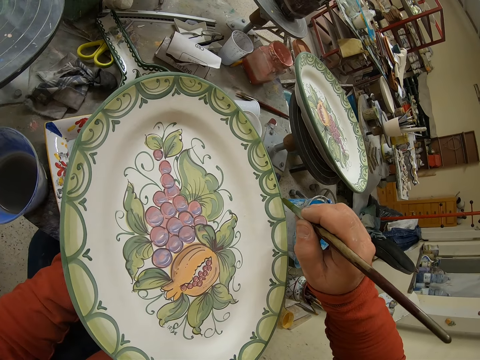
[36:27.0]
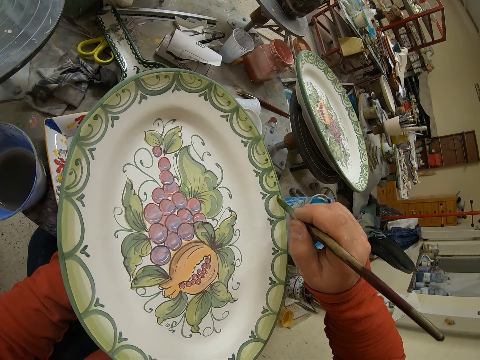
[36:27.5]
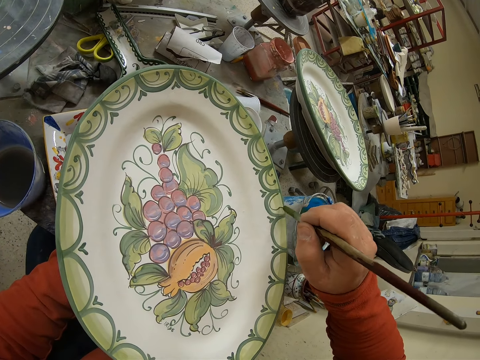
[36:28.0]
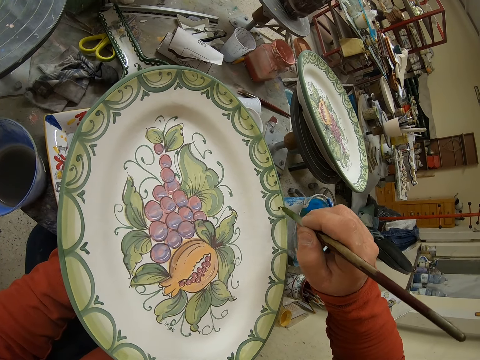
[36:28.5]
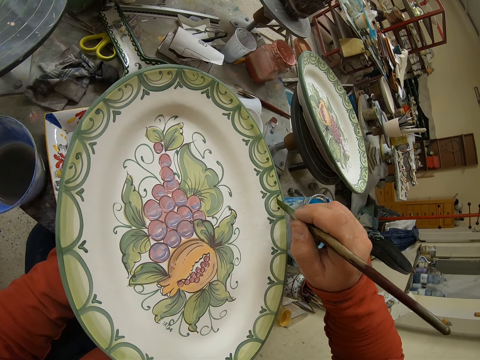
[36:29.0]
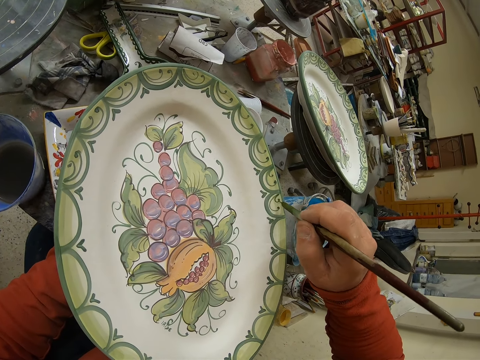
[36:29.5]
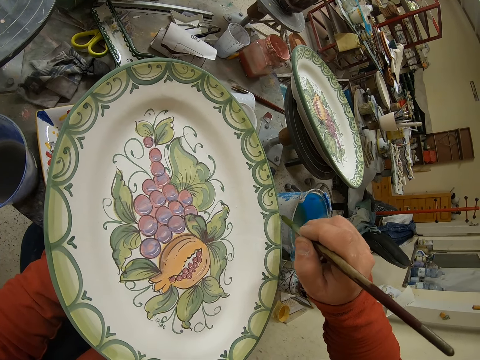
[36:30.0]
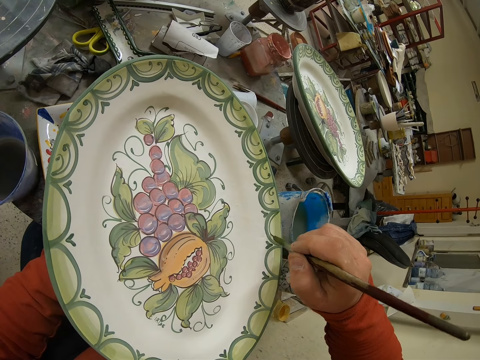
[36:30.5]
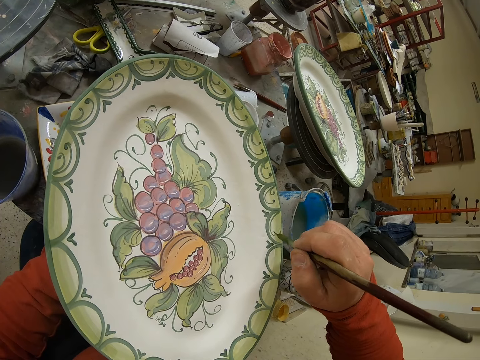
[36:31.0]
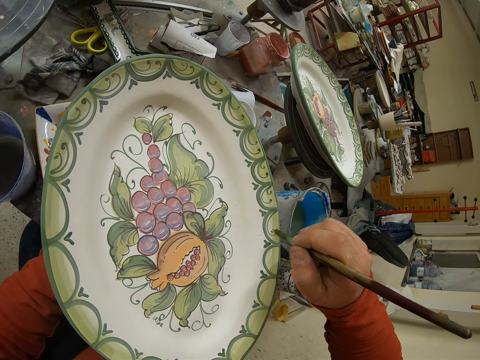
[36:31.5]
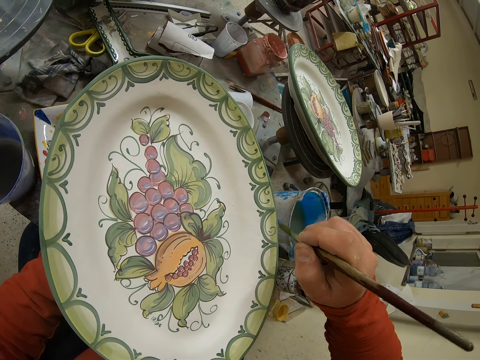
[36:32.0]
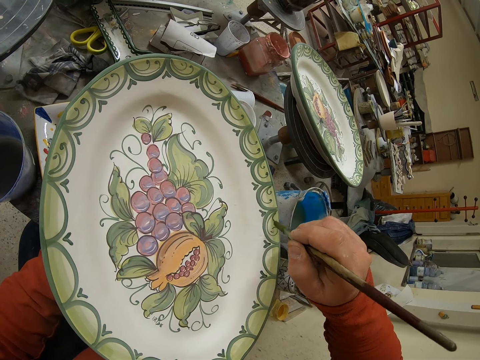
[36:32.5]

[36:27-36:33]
The camera wearer paints a tray.

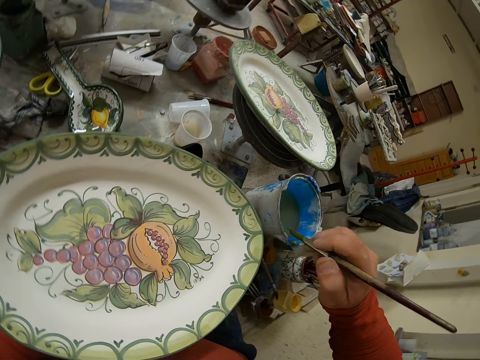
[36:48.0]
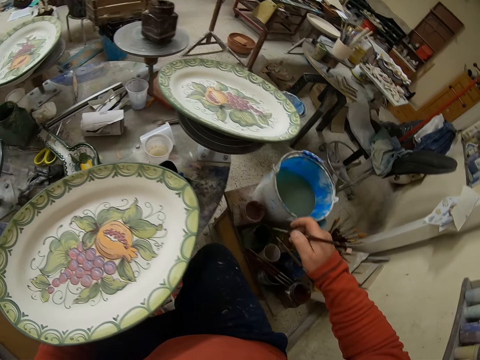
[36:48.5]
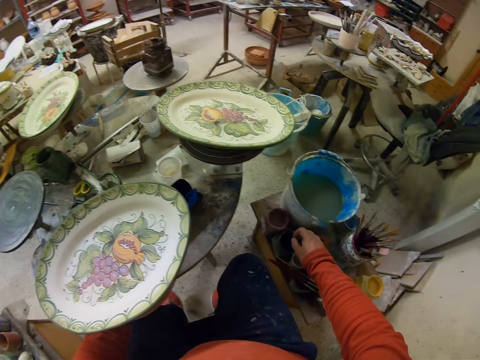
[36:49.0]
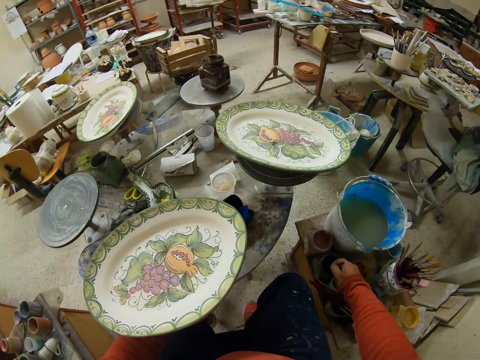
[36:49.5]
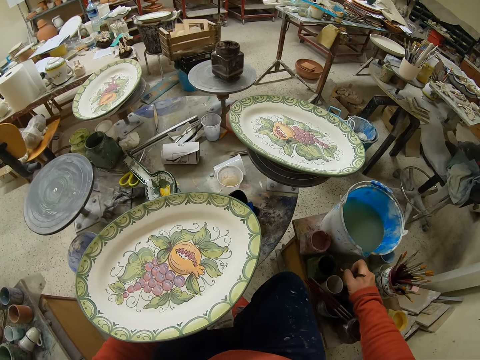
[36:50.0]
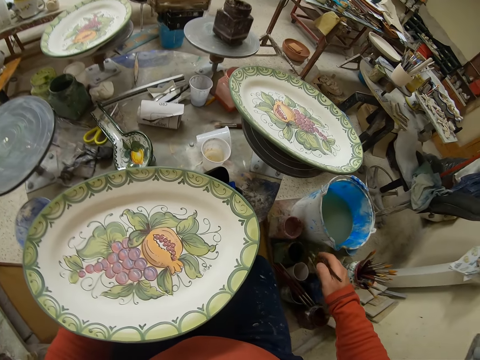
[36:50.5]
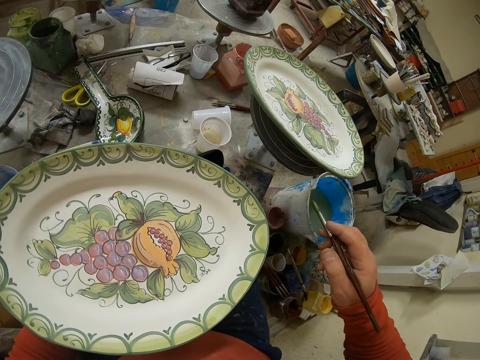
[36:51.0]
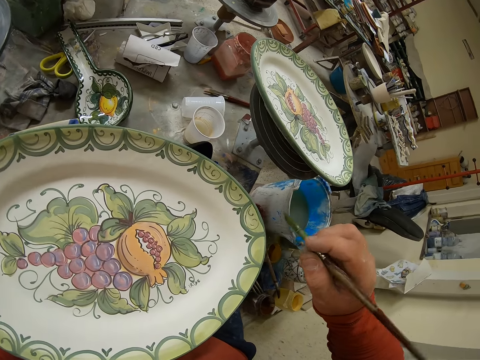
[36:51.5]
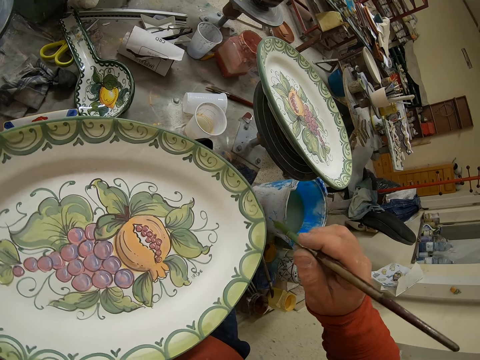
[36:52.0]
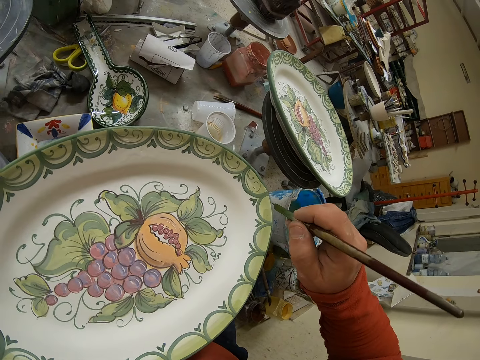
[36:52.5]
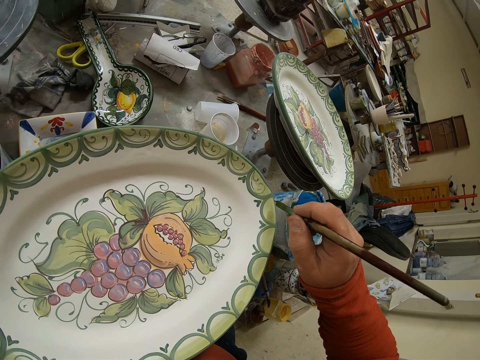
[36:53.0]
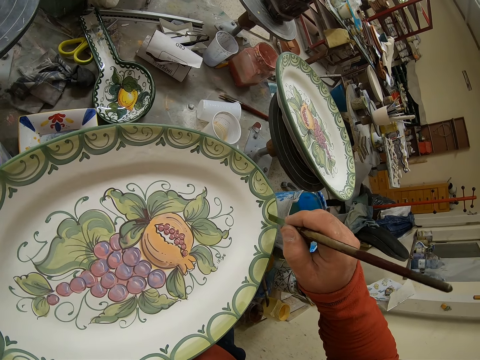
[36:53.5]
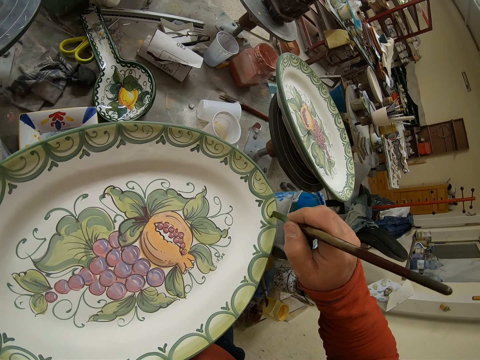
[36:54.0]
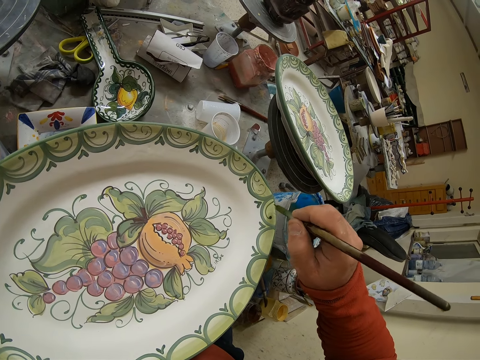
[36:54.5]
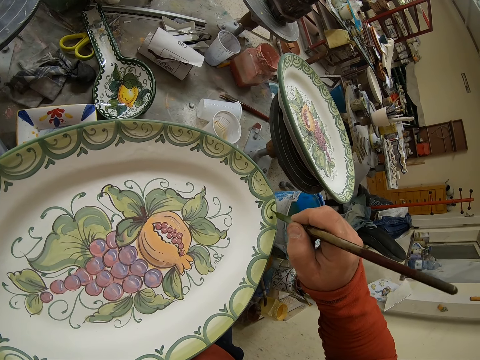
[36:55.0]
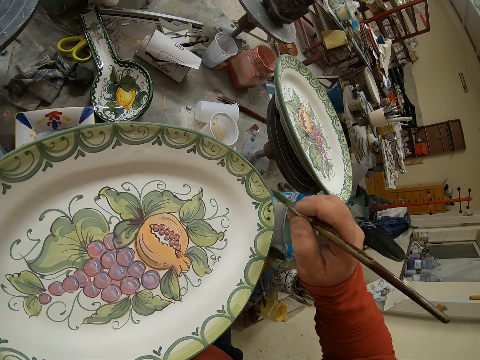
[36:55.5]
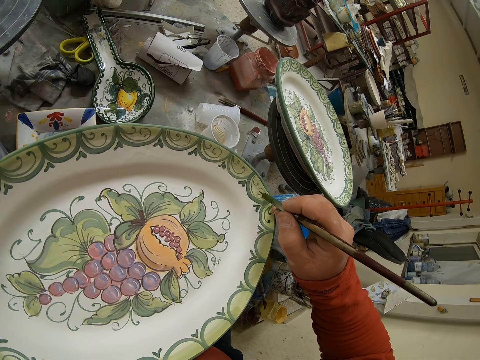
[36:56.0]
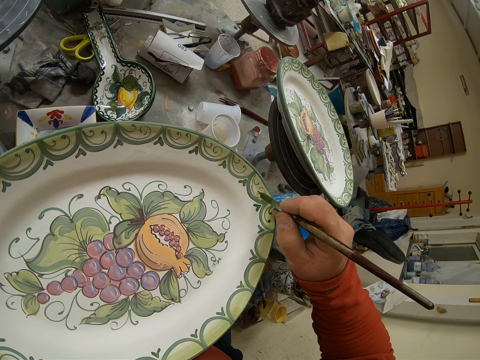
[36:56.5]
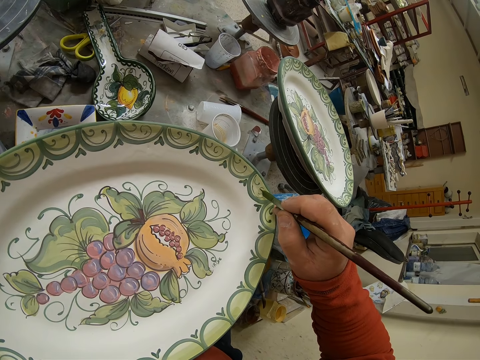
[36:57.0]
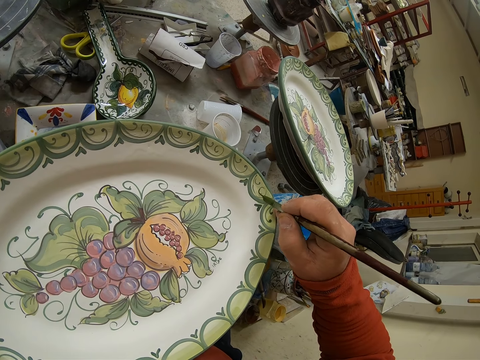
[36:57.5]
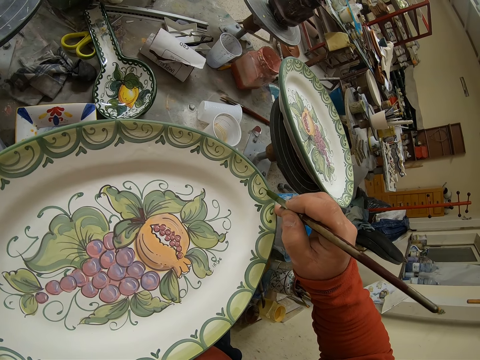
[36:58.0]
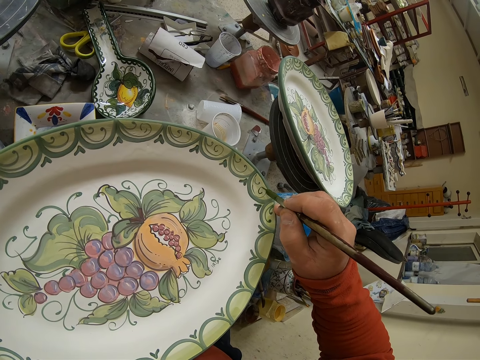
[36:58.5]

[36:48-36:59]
The camera wearer dips the brush in the paint. They paint a tray.

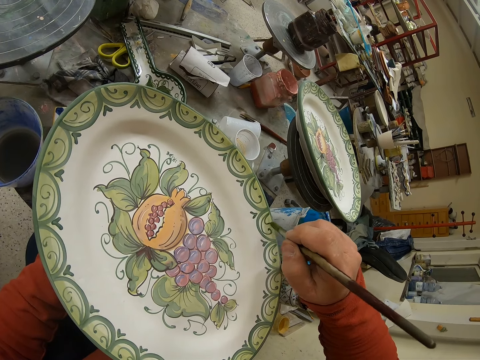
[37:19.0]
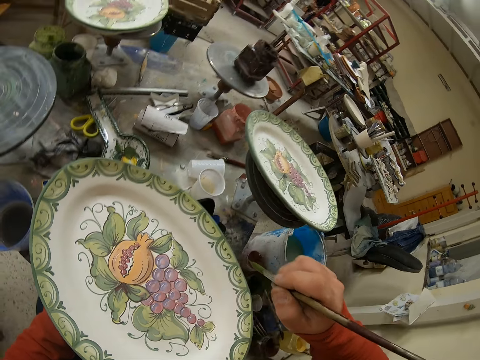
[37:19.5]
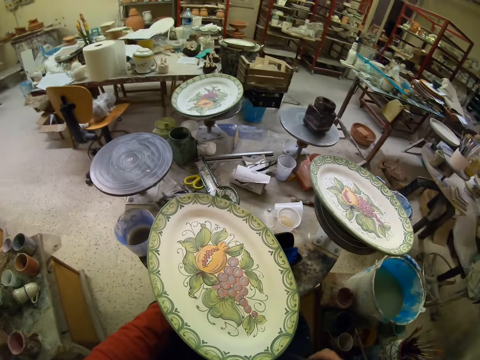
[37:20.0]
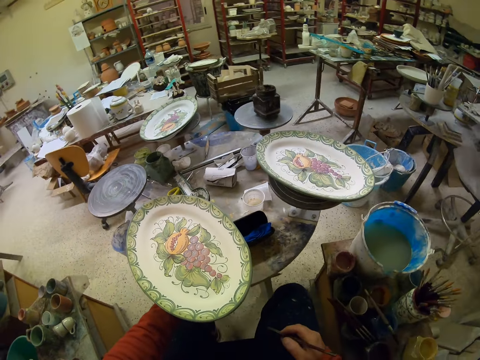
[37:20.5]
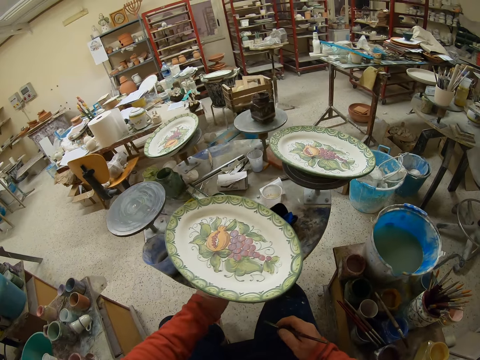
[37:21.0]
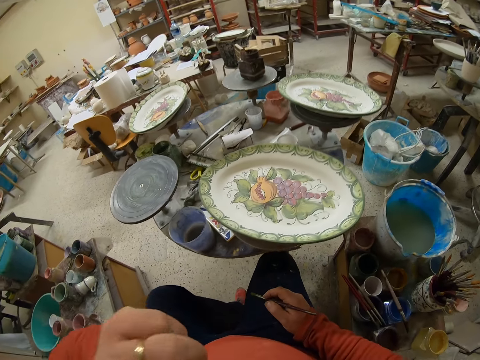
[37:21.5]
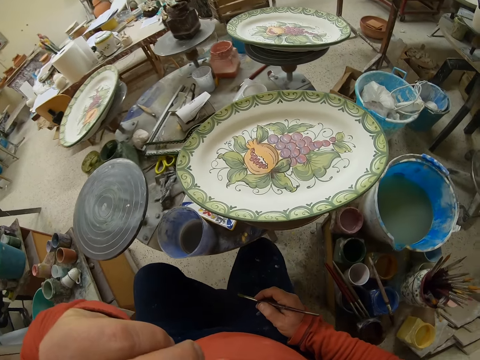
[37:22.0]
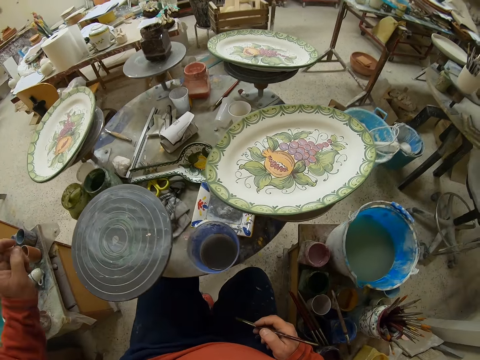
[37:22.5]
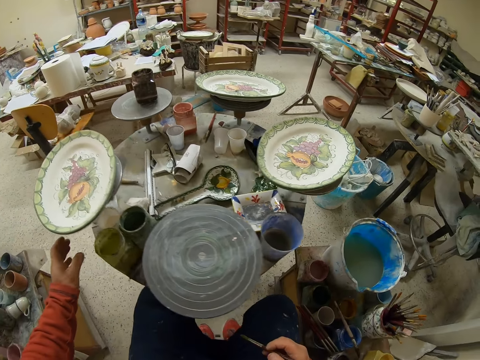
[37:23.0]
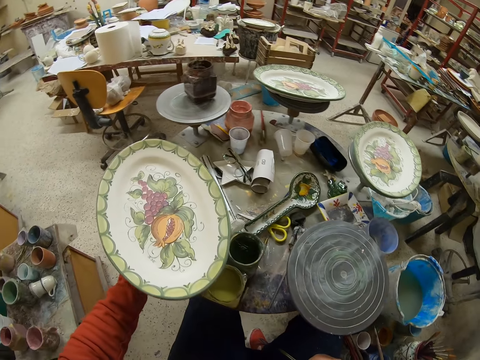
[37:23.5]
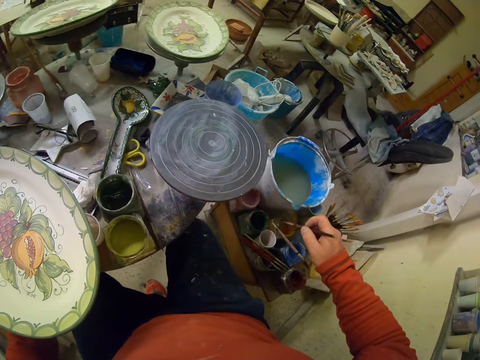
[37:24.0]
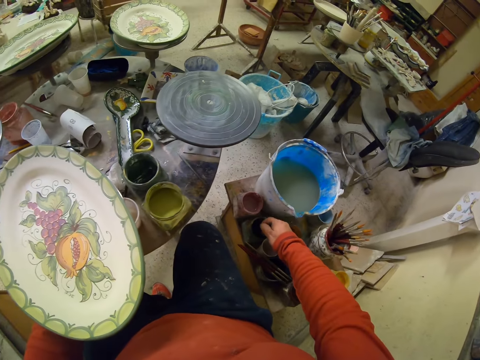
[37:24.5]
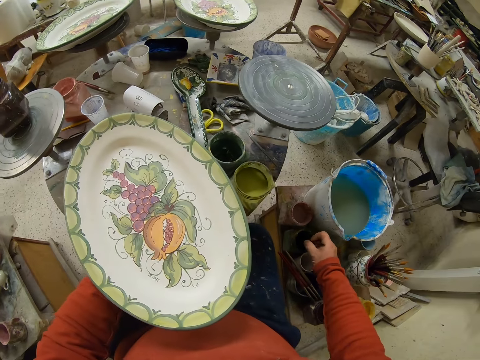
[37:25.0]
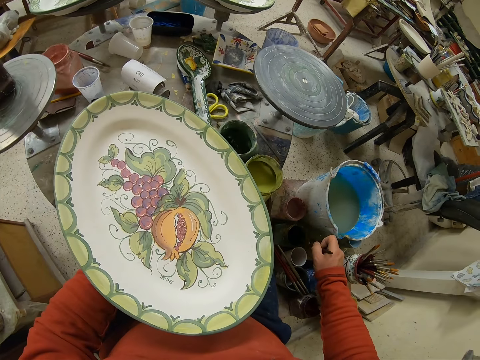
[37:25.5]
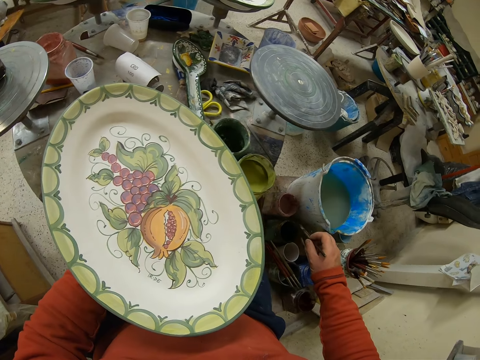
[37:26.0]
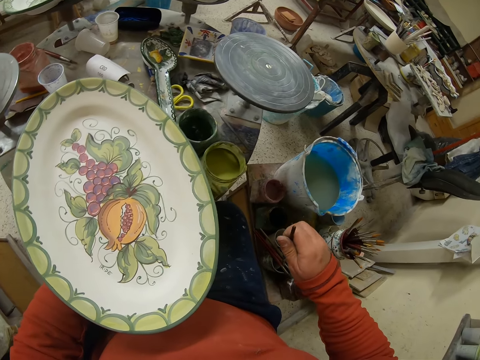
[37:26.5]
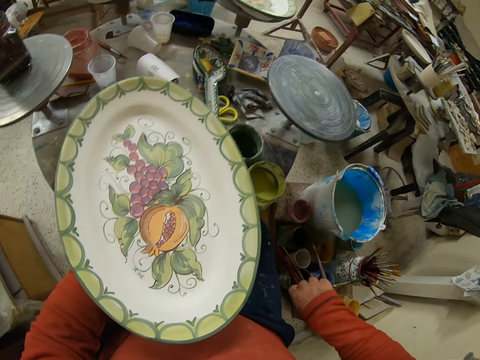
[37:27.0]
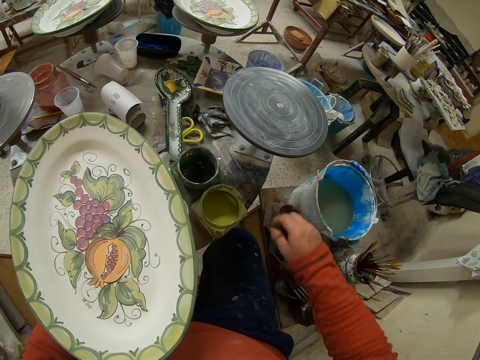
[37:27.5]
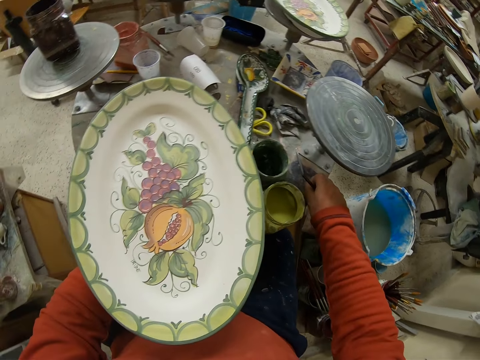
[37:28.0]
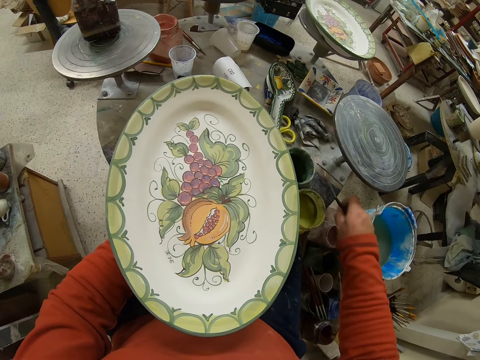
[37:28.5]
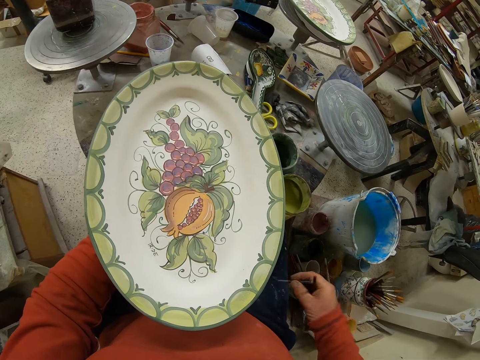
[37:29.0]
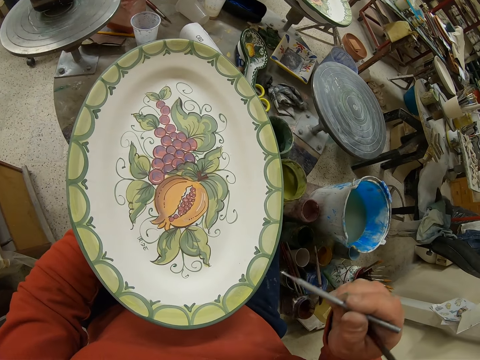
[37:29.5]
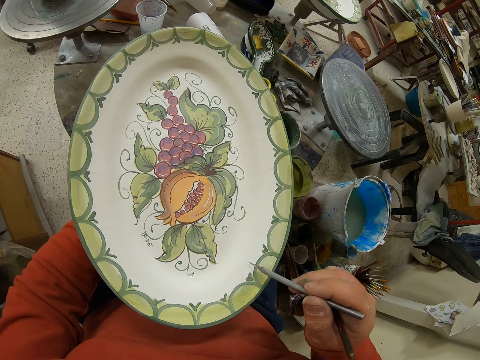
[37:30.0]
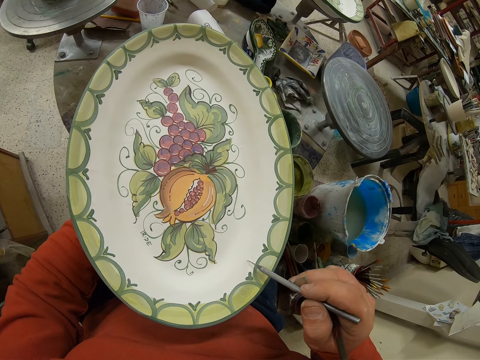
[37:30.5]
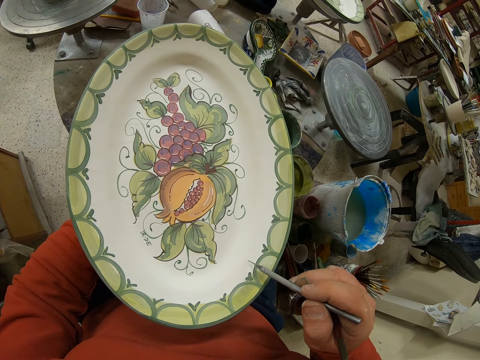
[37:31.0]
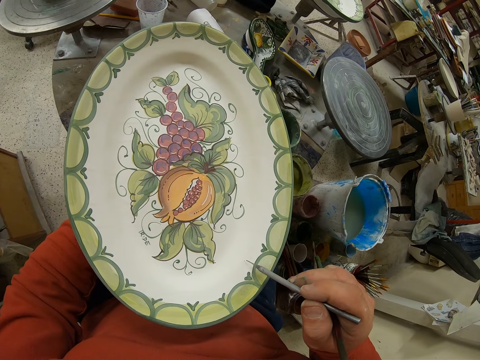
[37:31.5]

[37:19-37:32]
The camera wearer tilts the work table. They dip the brush in the paint. They pick up the brush. They demarcate on the plate. They scratch the paint.
